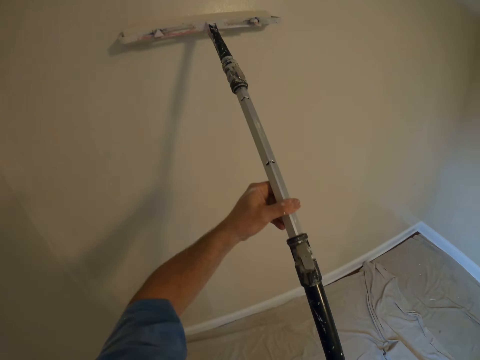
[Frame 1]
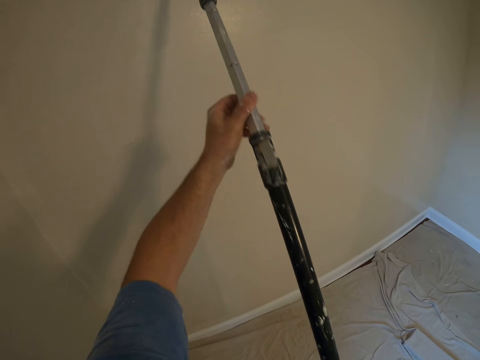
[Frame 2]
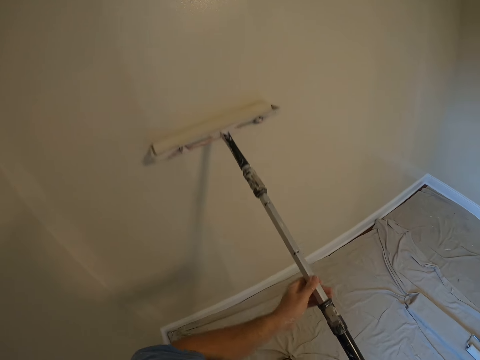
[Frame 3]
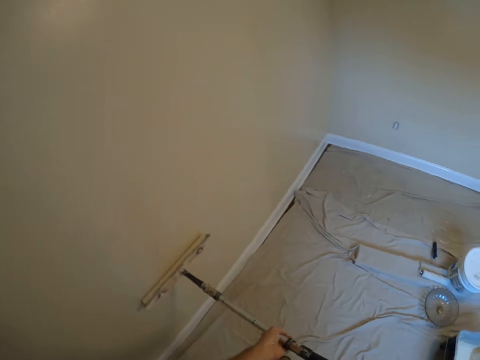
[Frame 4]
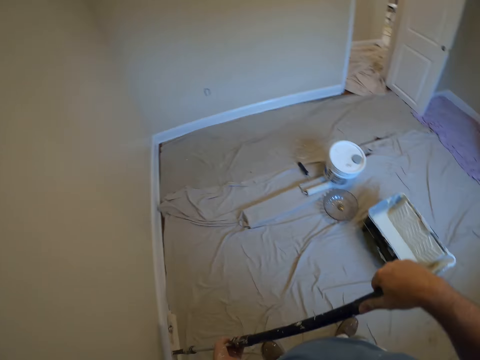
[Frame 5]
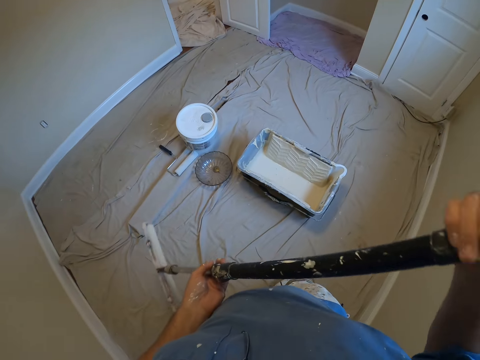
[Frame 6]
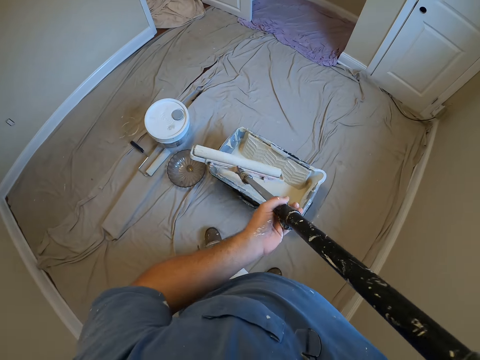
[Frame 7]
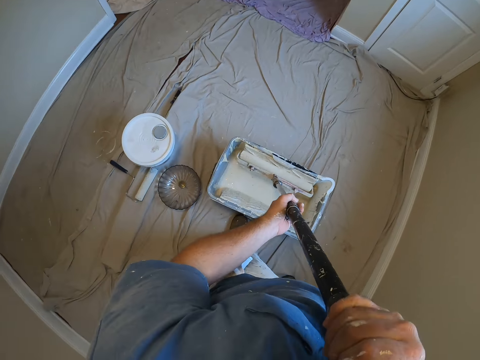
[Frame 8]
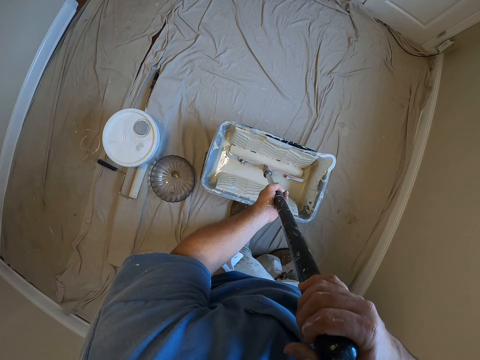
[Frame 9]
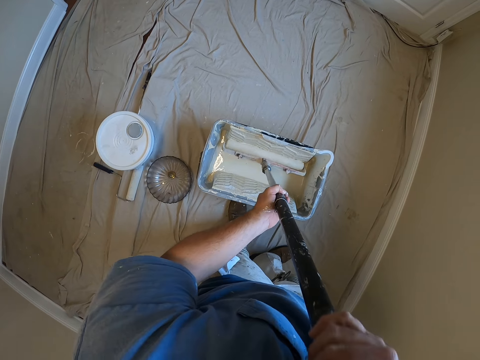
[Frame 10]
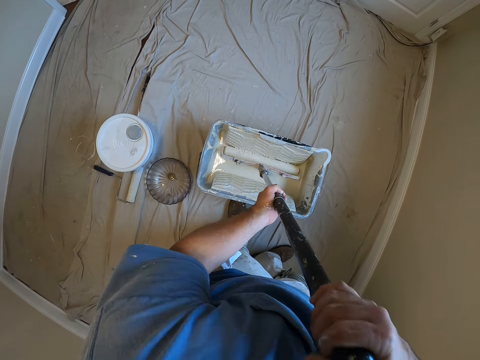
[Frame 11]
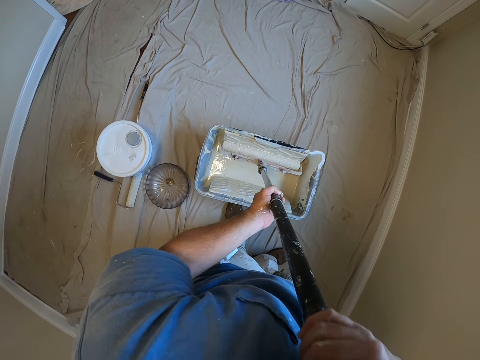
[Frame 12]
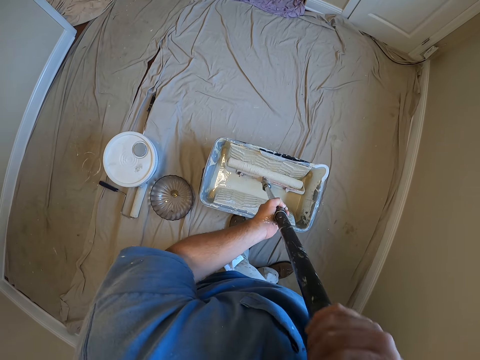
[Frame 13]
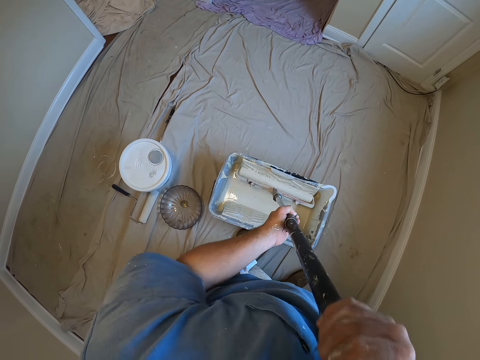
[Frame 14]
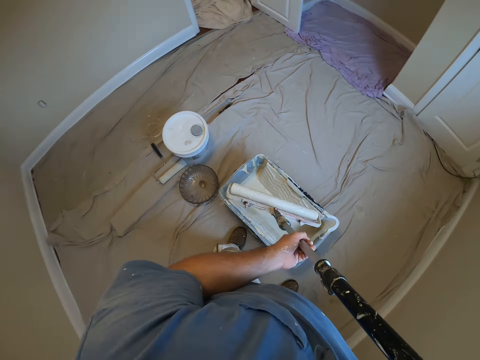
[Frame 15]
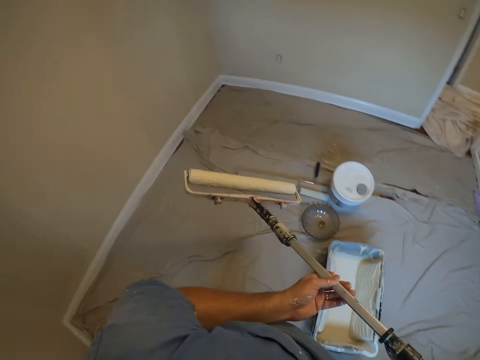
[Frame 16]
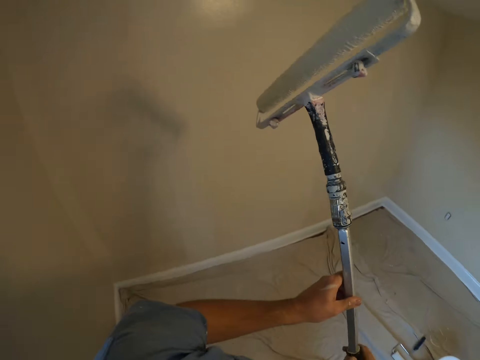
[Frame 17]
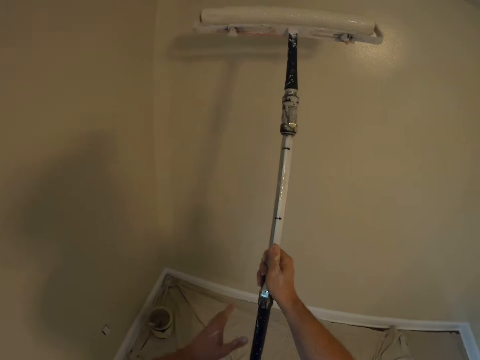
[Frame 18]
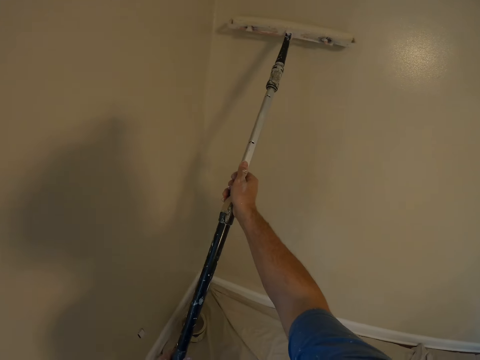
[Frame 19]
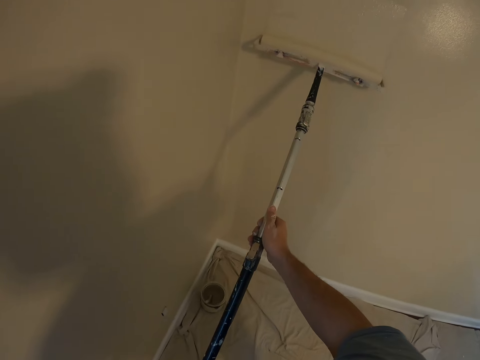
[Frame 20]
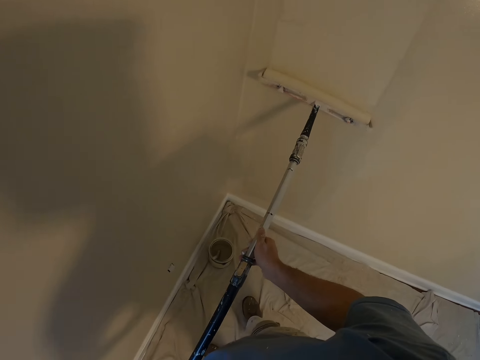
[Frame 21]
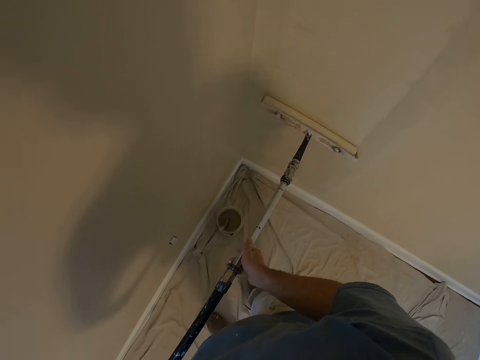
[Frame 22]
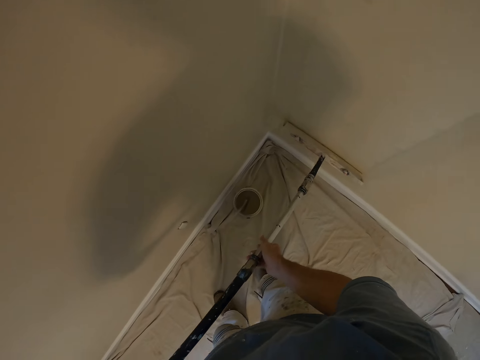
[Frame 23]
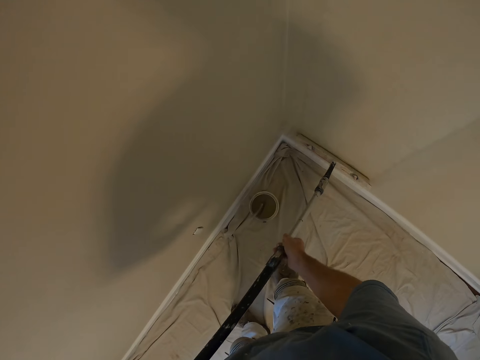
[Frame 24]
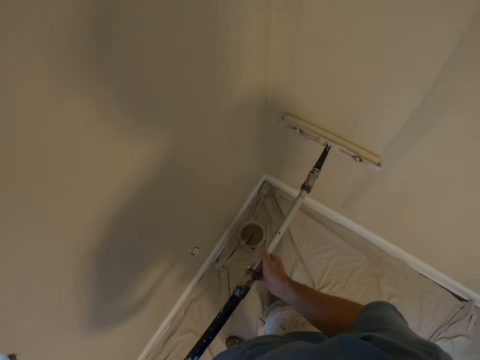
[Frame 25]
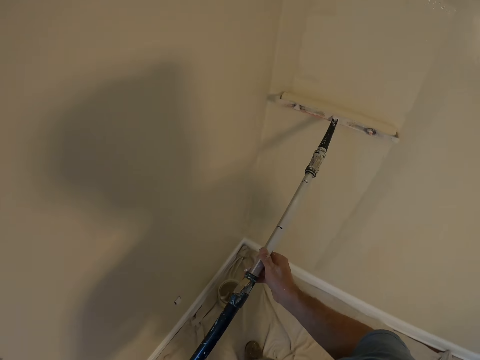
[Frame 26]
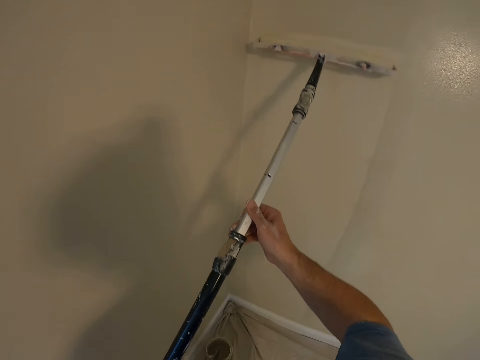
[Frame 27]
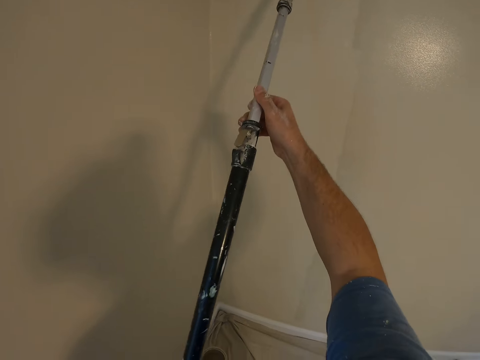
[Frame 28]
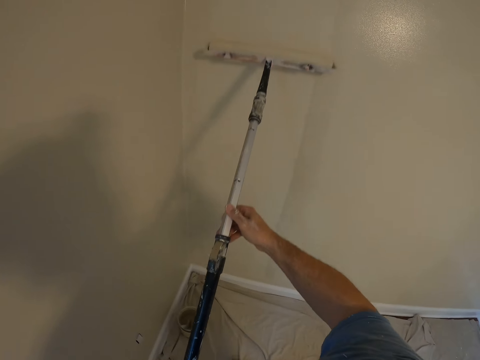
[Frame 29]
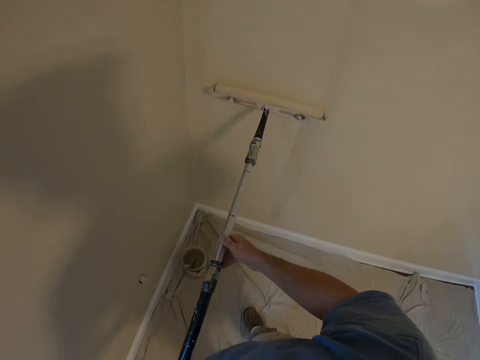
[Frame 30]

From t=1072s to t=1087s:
The camera wearer walks towards the square paint bucket on the floor. They dip the paint roller into the square paint bucket. They move back towards the wall. They paint the wall with the paint roller.

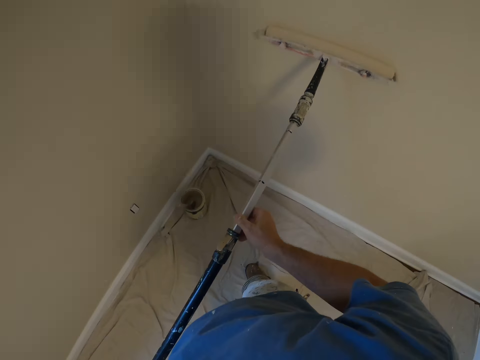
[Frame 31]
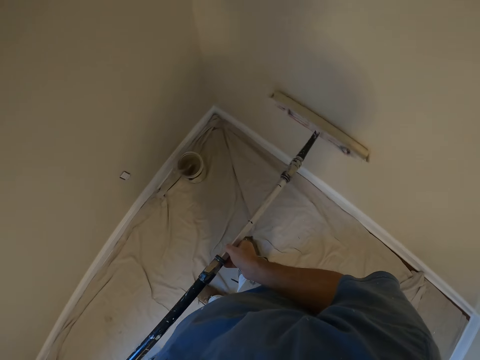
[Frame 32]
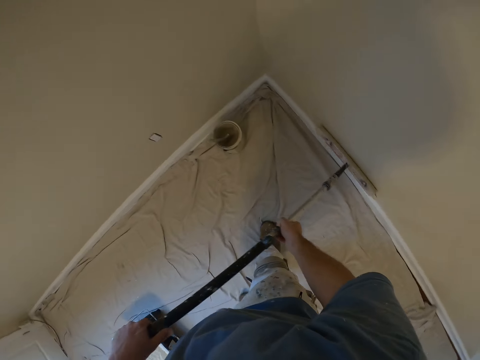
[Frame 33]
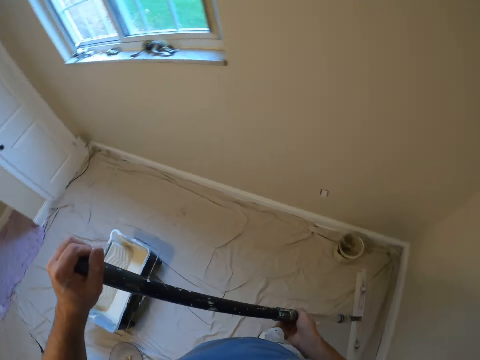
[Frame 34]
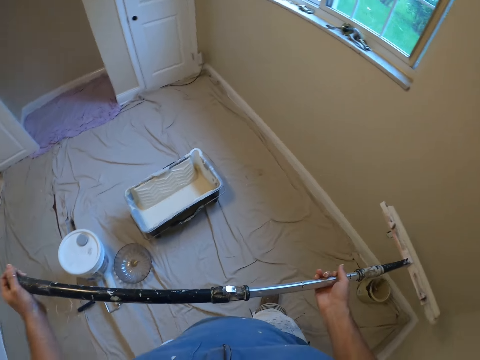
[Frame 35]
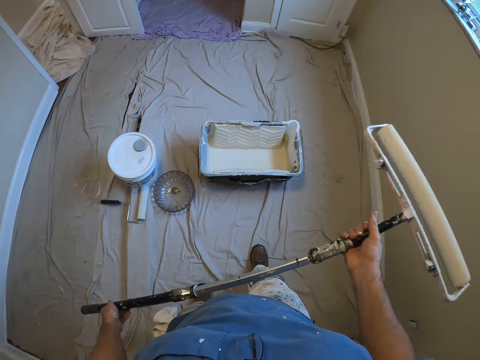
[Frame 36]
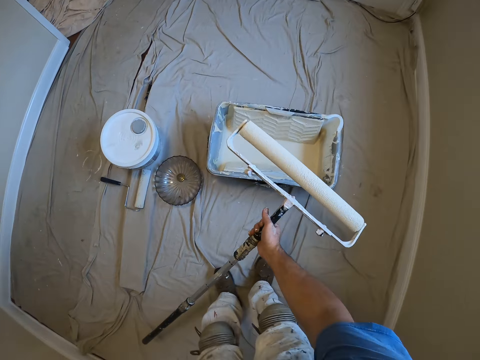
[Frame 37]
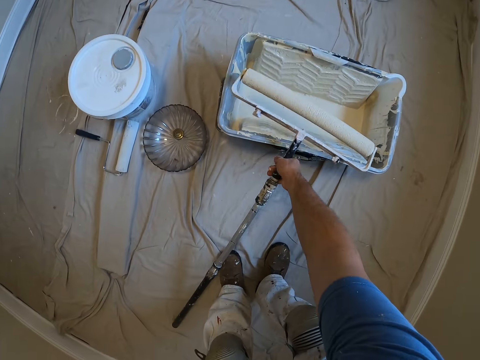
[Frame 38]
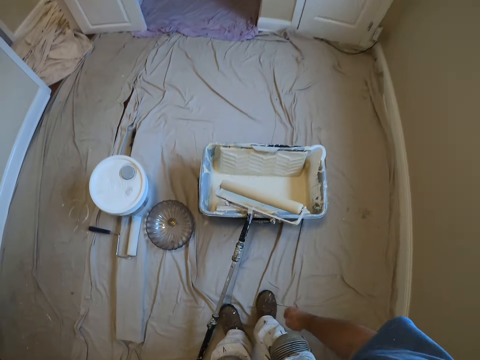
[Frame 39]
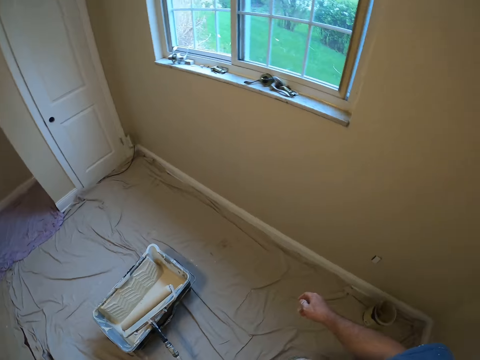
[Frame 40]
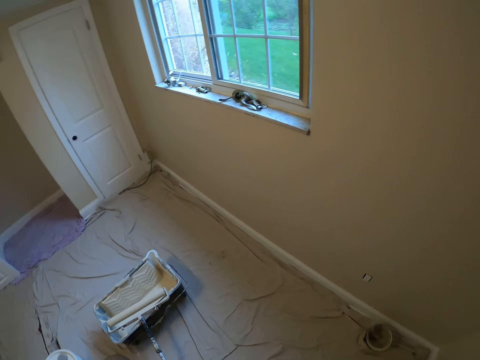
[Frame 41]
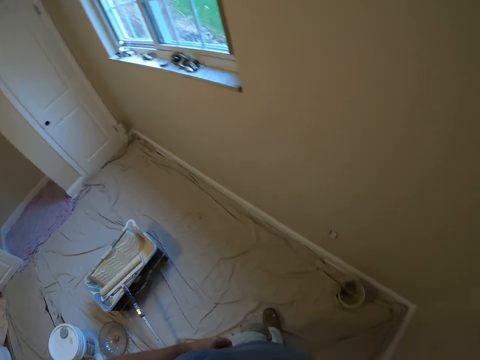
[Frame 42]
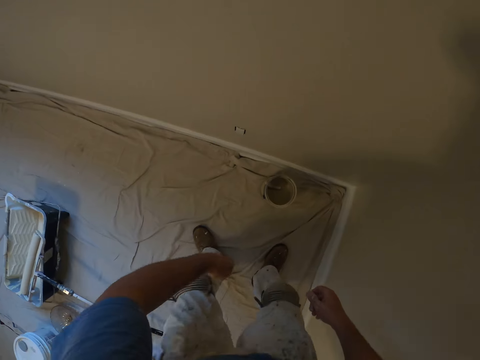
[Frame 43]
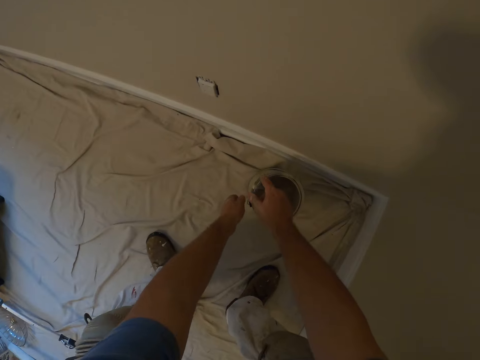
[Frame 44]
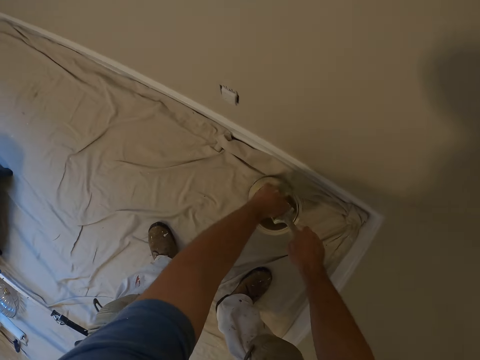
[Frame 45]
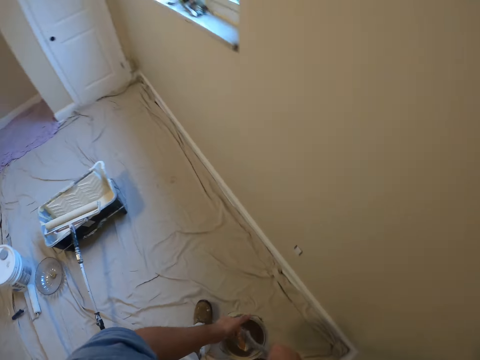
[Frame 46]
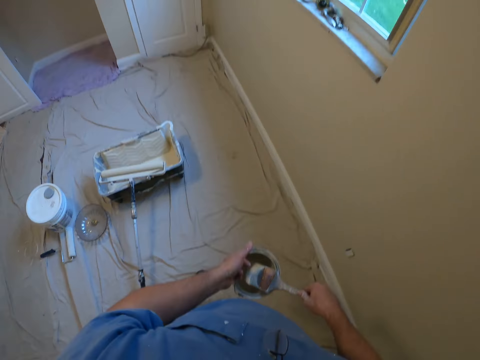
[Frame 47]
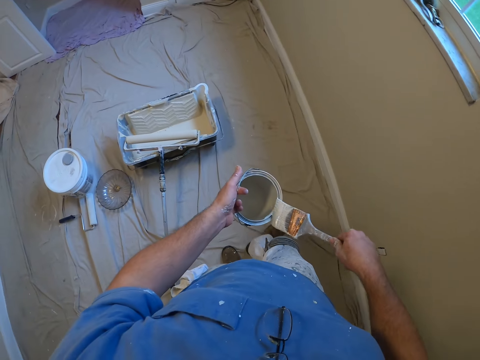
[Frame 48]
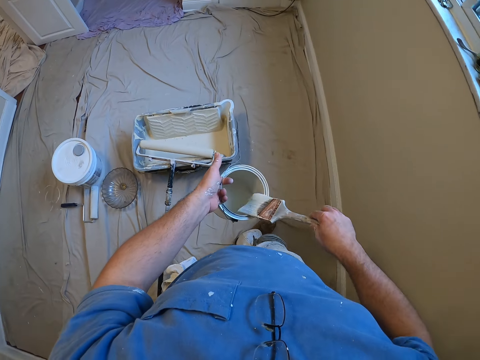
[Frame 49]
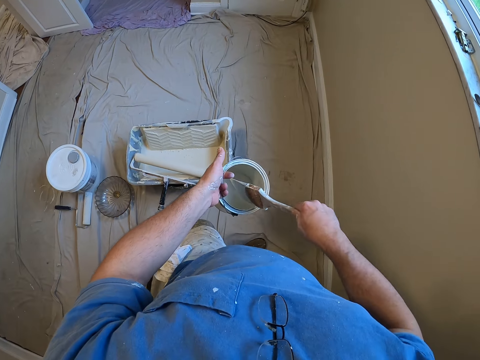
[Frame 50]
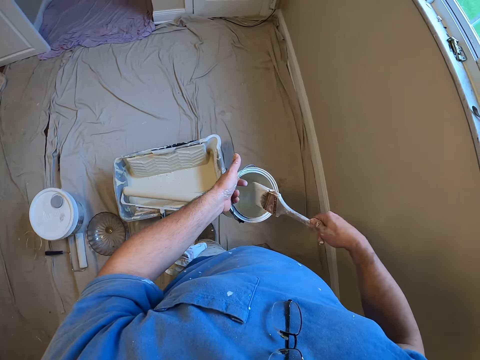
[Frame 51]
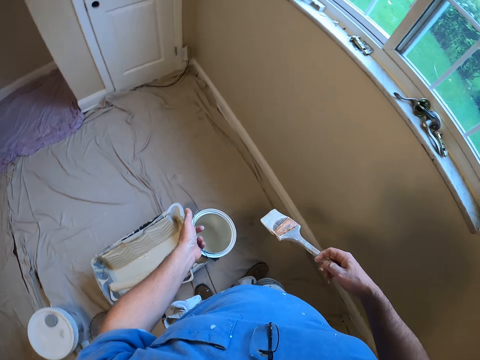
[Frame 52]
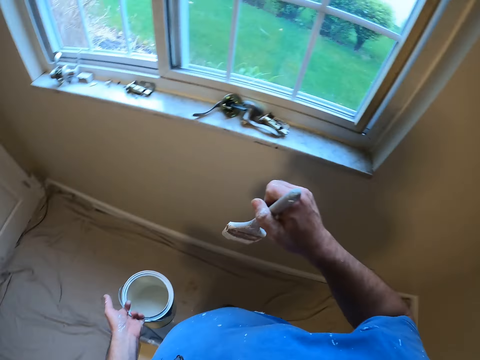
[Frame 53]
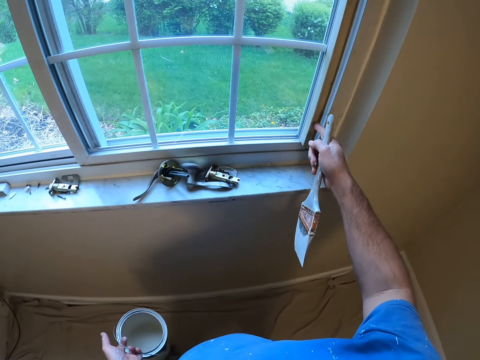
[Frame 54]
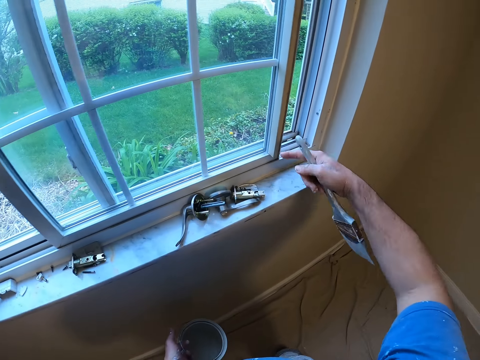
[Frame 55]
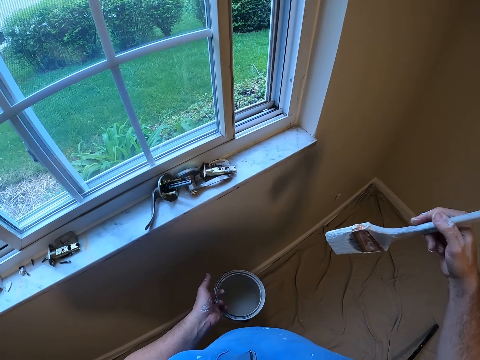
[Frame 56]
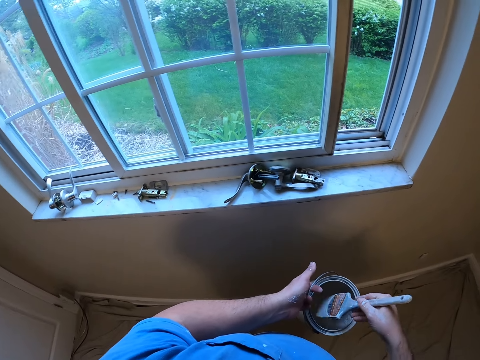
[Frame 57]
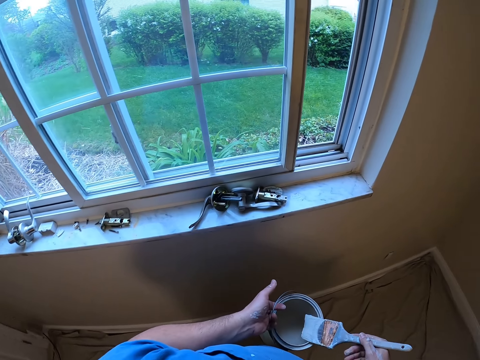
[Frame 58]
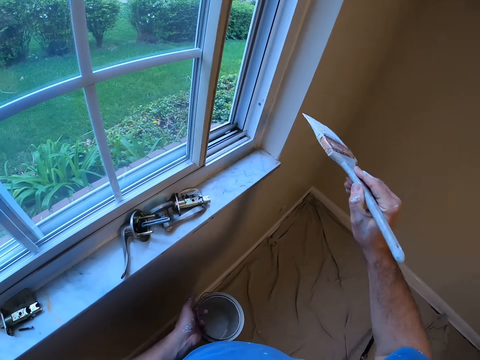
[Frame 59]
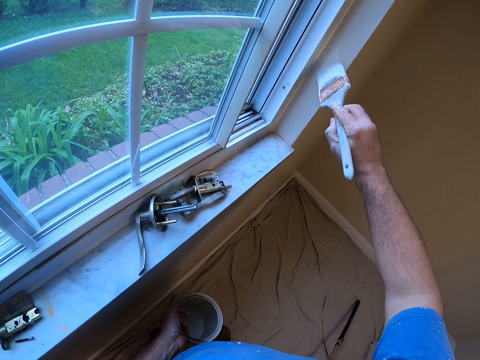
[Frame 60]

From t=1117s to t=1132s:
The camera wearer turns to the back. He walks towards a square paint bucket on the floor. He places the paint roller on the edge of the square paint bucket and the floor. He walks towards a small paint bucket on the floor. He picks up the paint bucket from the floor. He holds a paint brush. He raises the paint brush from the paint bucket with his right hand. He walks towards another part of the room. He cleans the paint brush on the edge of the paint bucket. He opens the window with his right hand's finger. He dips the paint brush into the paint bucket.
